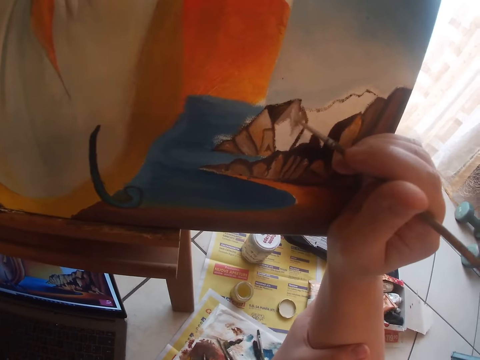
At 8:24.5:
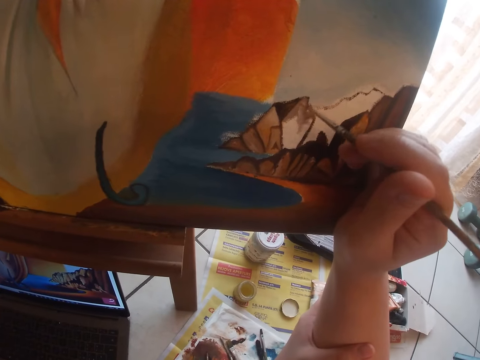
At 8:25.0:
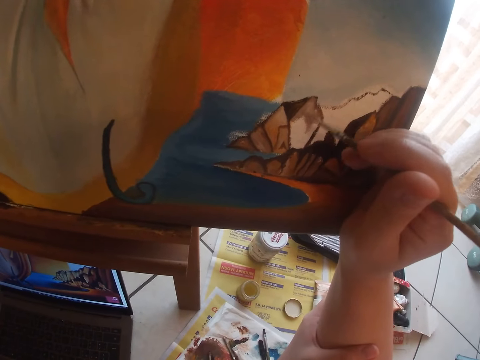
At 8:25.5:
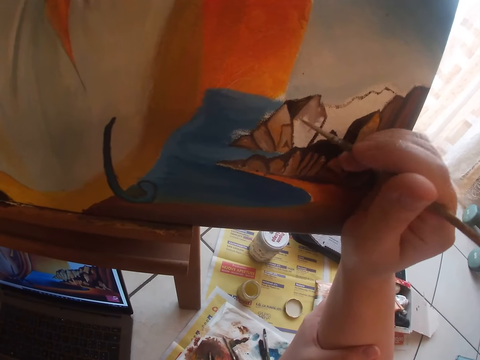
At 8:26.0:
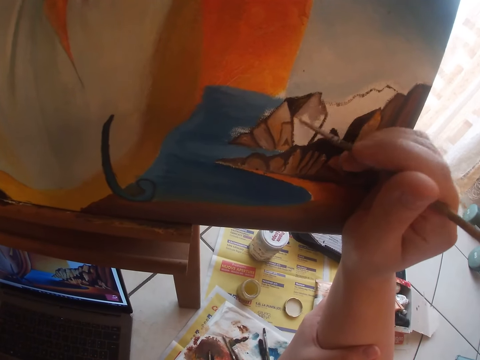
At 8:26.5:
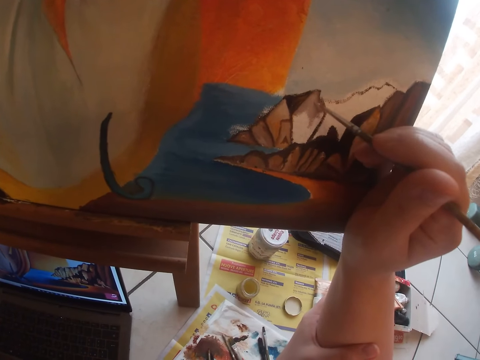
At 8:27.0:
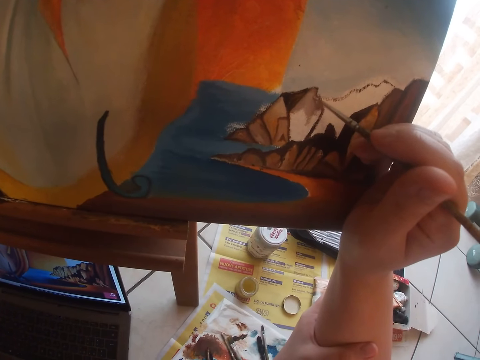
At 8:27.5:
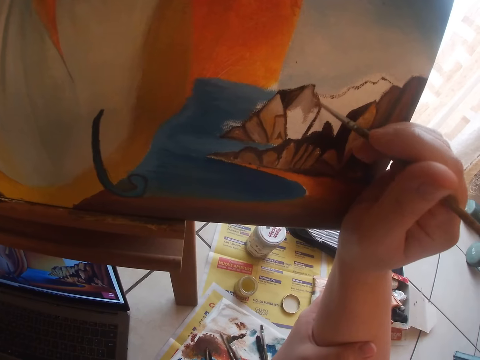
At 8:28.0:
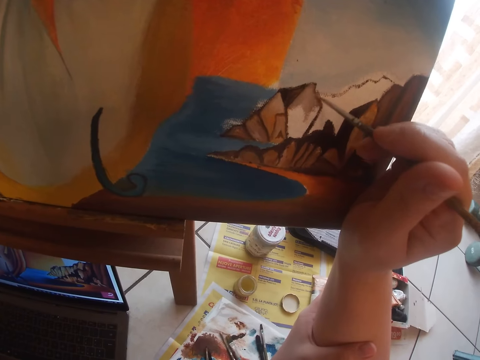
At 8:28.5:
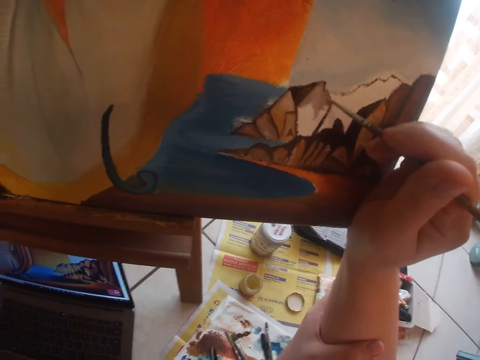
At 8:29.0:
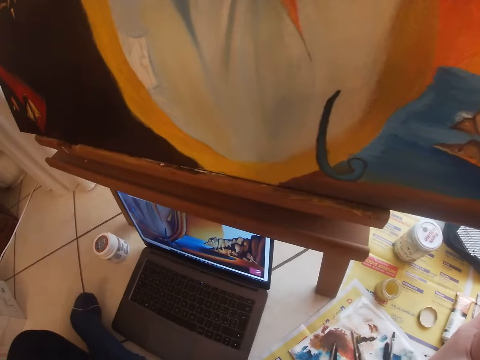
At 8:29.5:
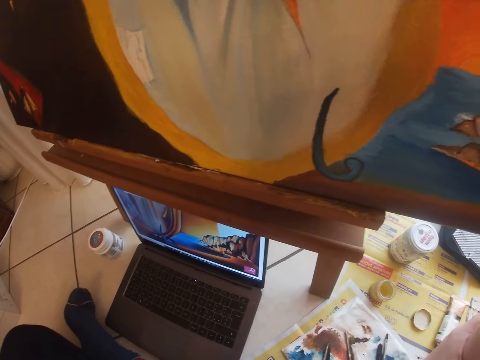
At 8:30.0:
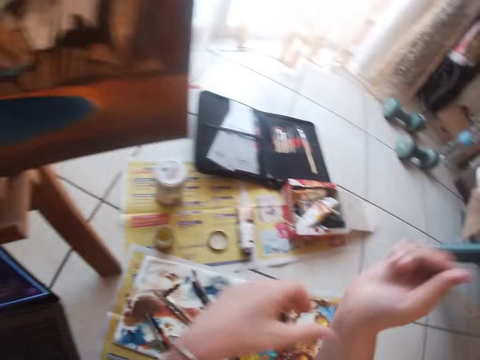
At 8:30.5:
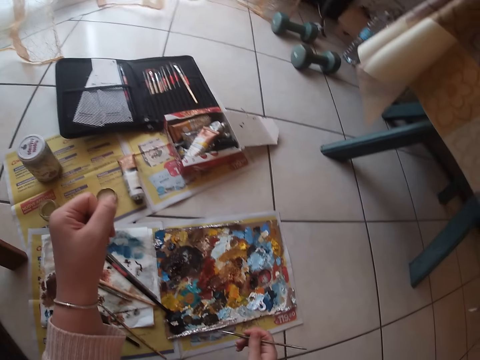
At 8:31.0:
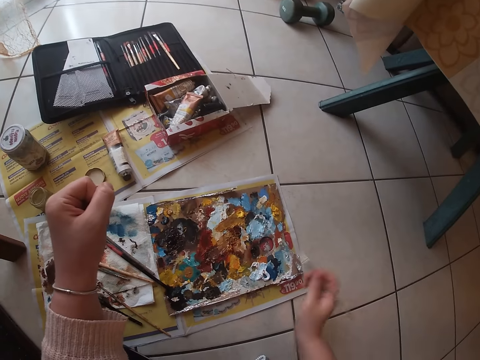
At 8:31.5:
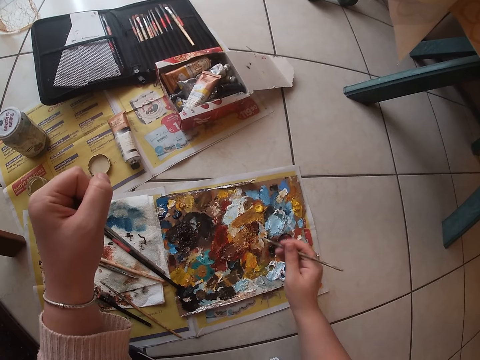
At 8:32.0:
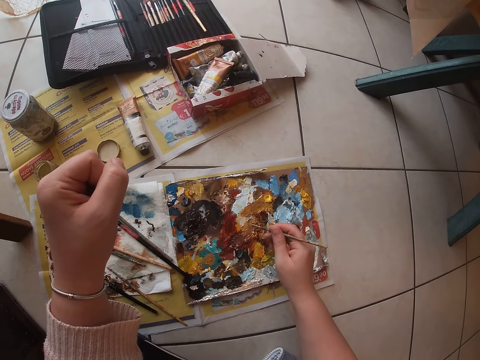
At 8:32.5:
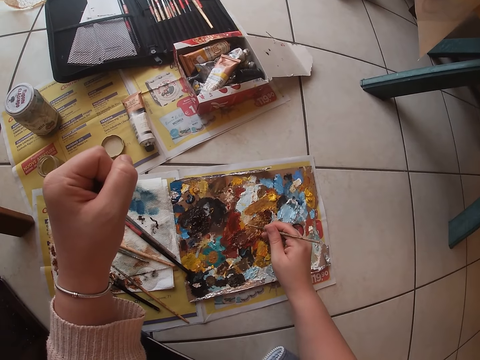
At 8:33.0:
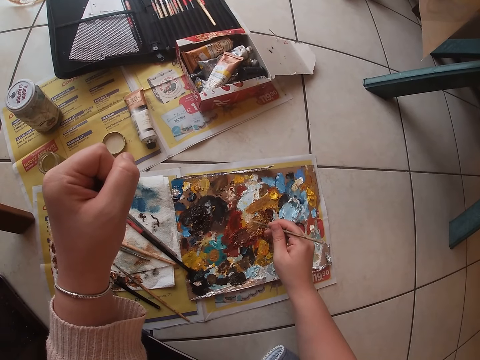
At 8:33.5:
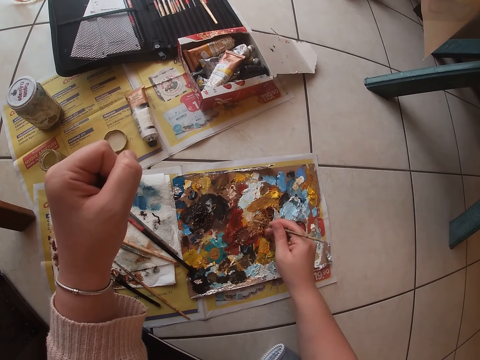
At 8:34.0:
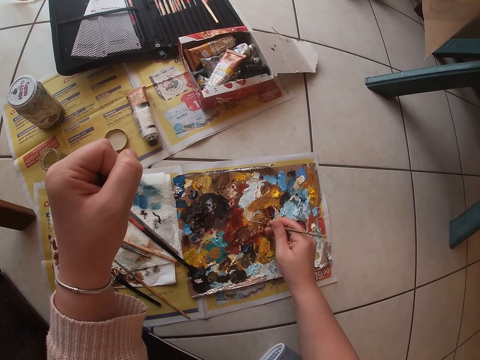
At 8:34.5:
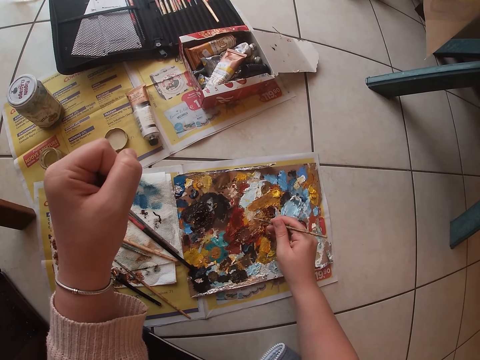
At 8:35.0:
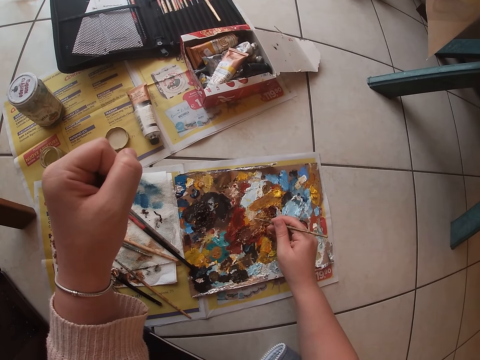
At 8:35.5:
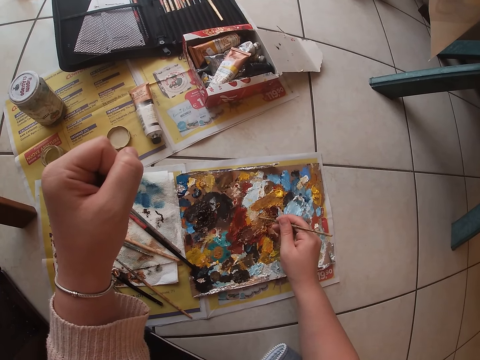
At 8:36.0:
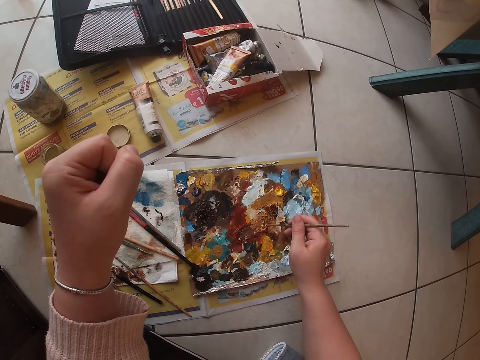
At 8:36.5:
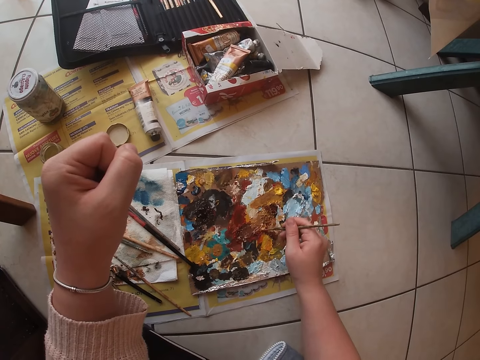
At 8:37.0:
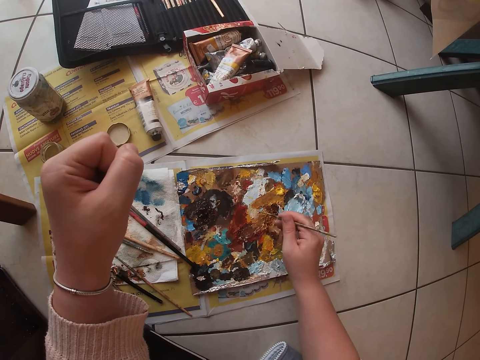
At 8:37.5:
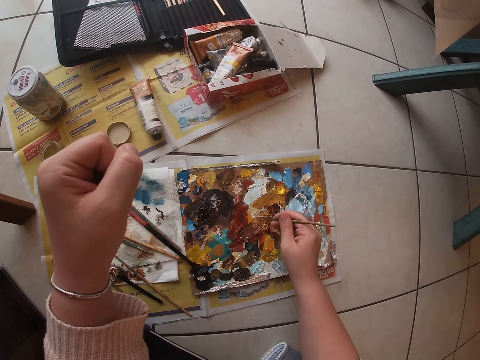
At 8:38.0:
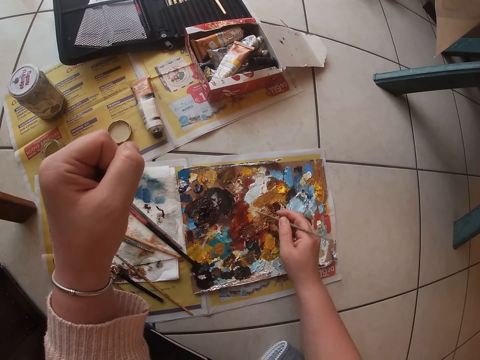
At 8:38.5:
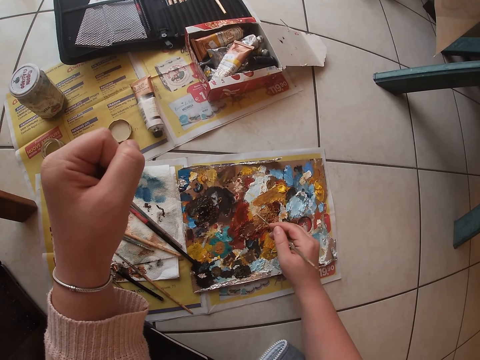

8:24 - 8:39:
The camera wearer scoops paint with a paint brush. They dab the paint brush on the paint palette.

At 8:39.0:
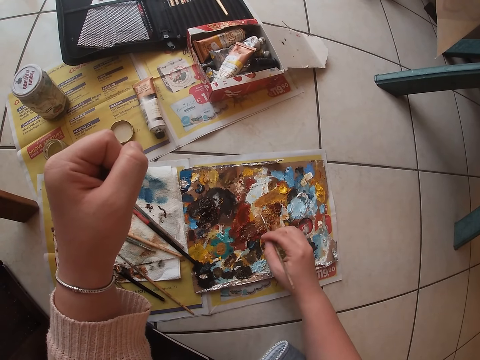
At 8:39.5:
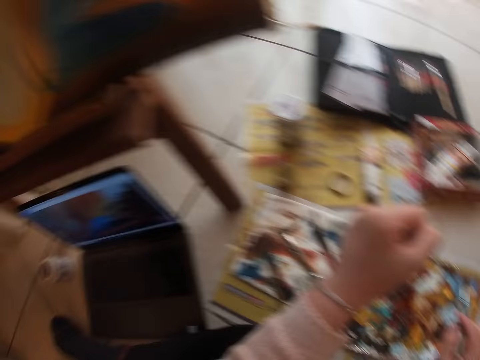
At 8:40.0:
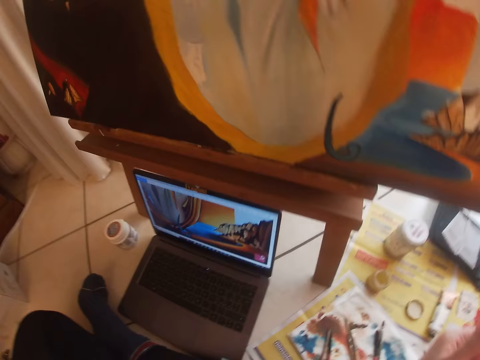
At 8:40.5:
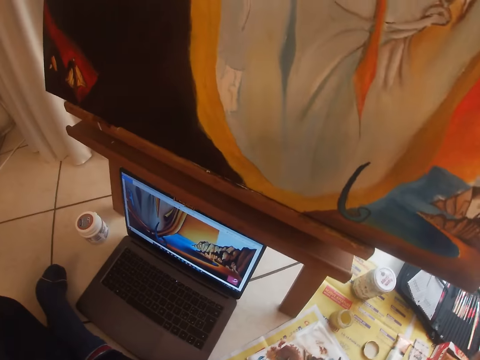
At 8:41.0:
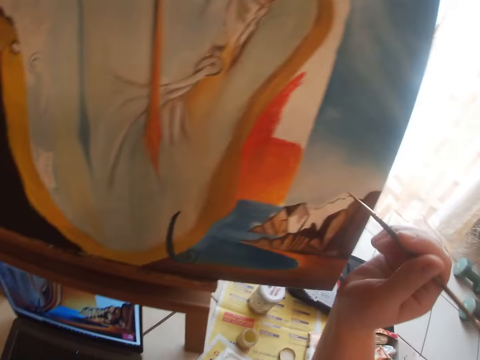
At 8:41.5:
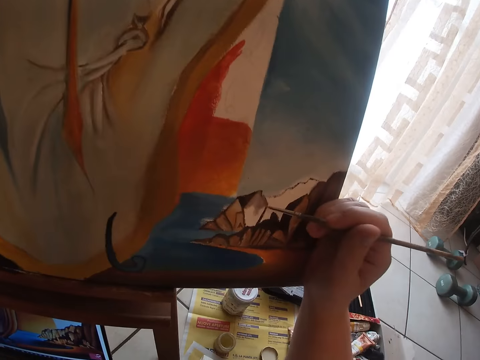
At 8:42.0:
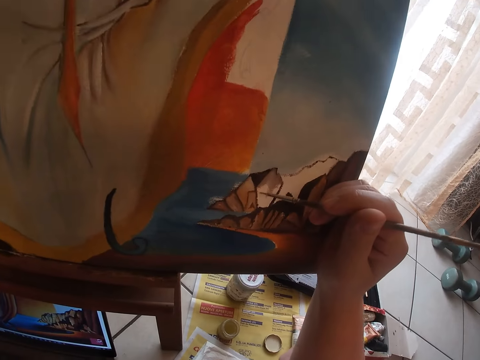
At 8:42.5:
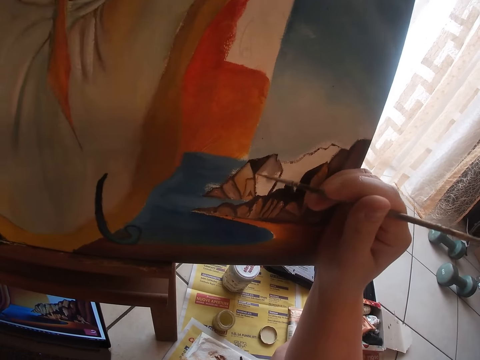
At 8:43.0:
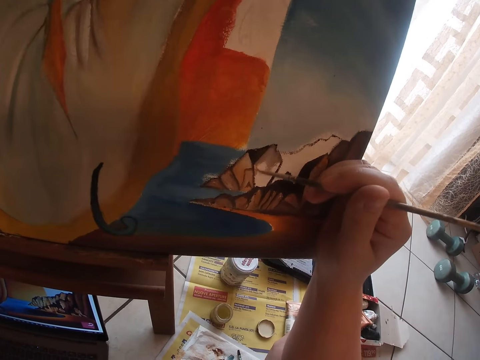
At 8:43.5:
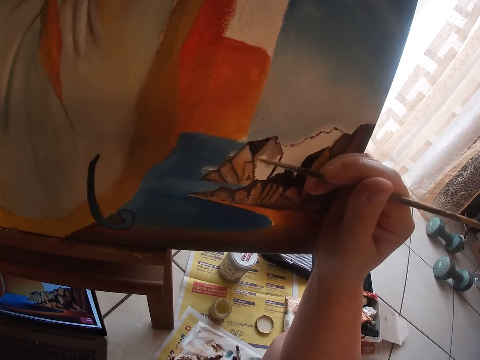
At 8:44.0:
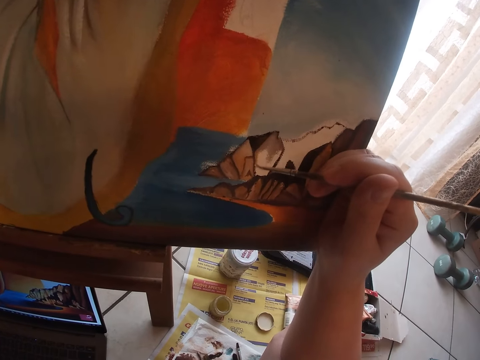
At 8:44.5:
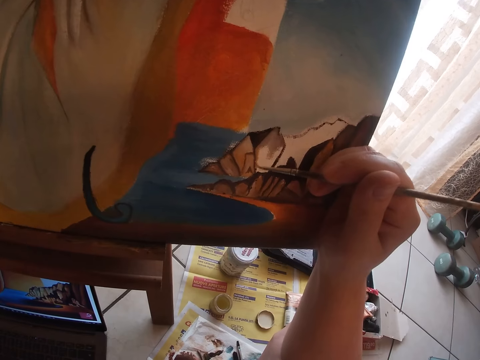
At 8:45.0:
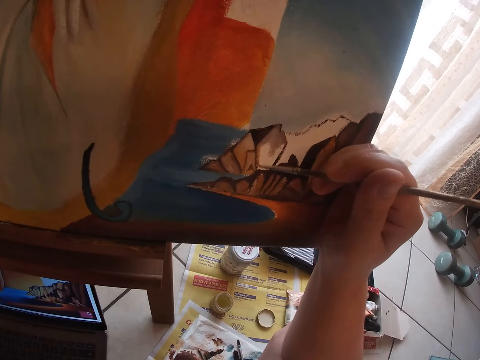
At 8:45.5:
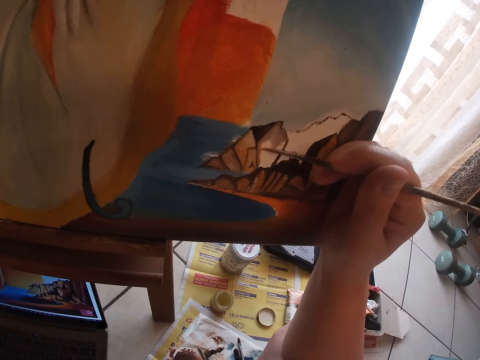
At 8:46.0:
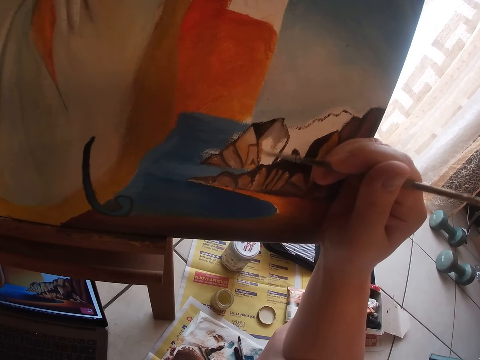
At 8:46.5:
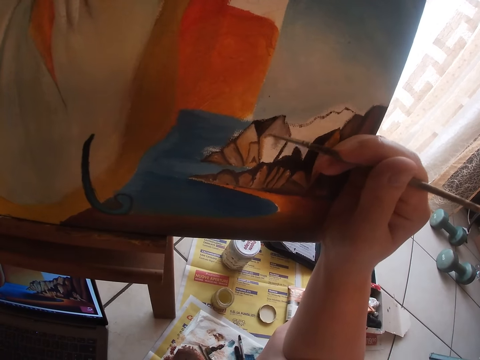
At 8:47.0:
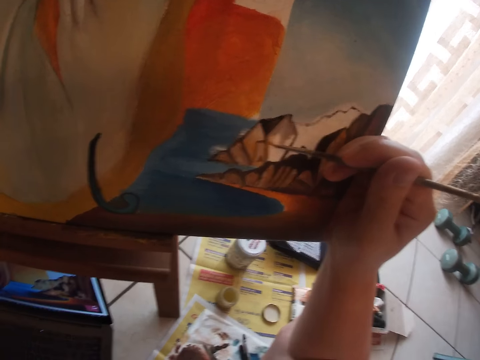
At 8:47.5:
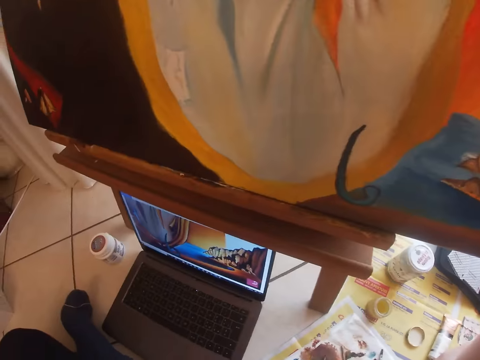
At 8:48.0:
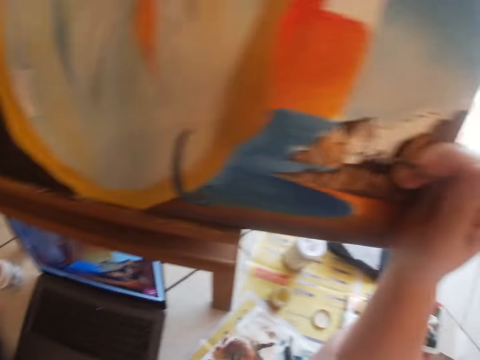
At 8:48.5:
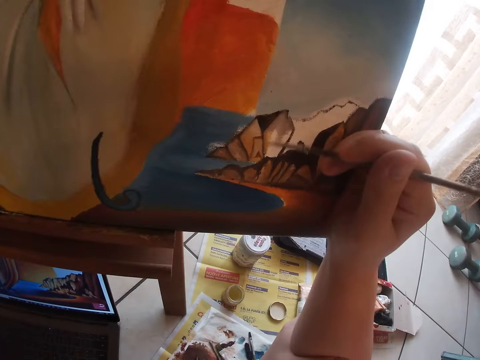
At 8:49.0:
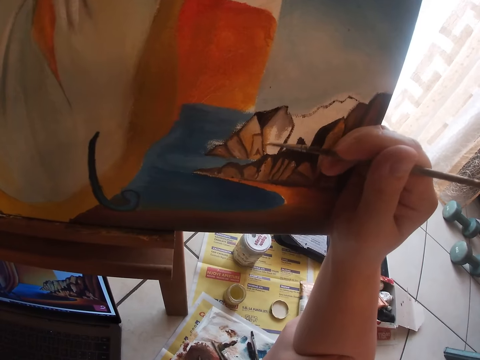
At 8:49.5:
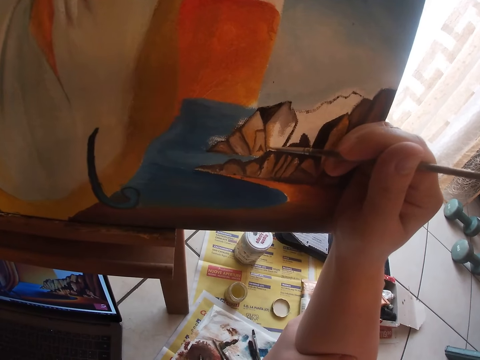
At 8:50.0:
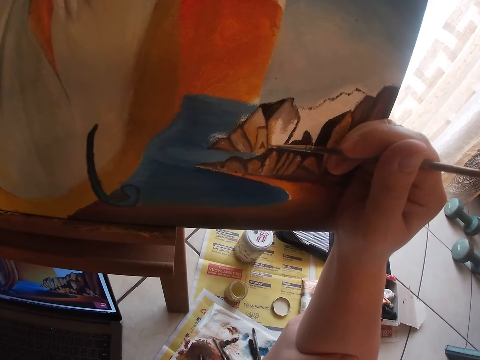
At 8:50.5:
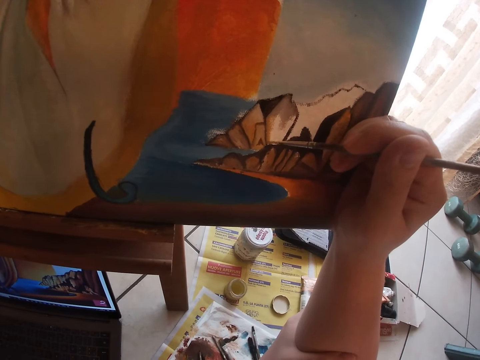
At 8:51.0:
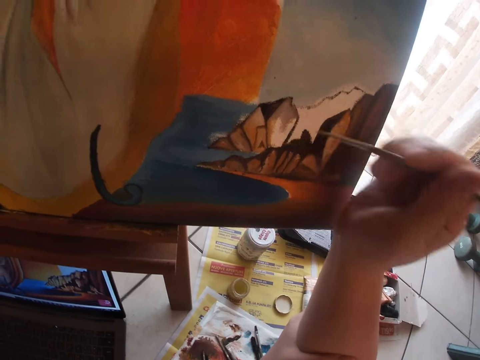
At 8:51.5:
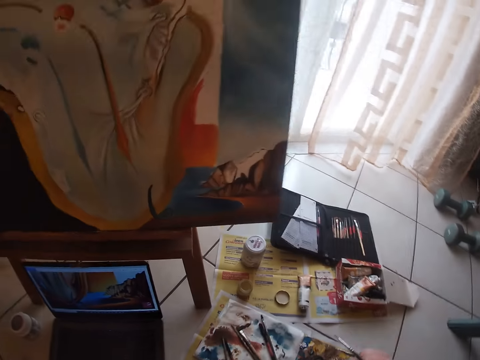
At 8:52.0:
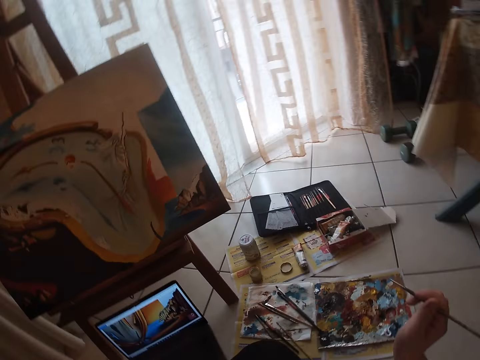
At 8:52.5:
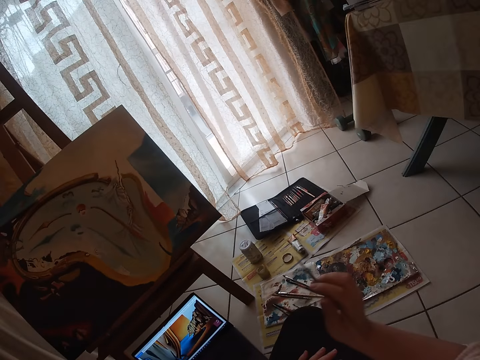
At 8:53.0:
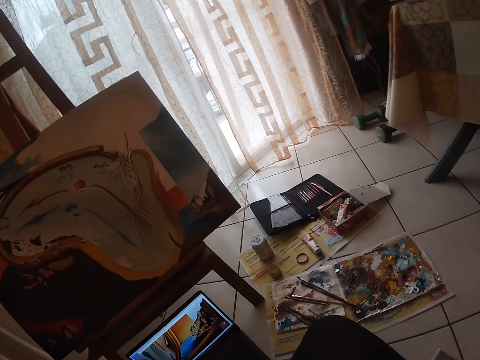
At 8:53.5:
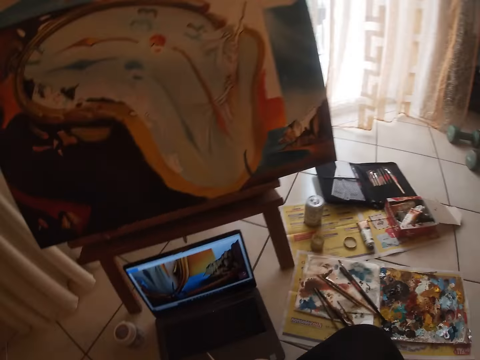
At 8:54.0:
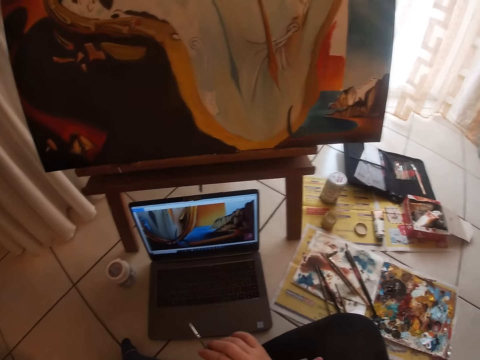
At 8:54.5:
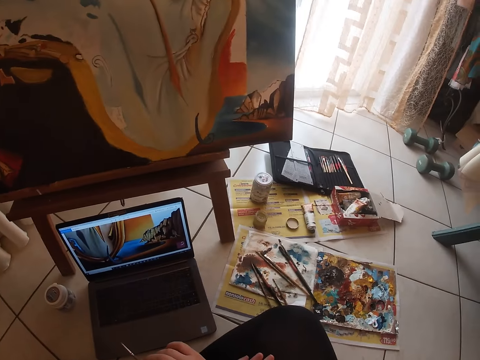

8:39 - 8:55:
The camera wearer continues to paint on the canvas. They stare at the canvas paper.
